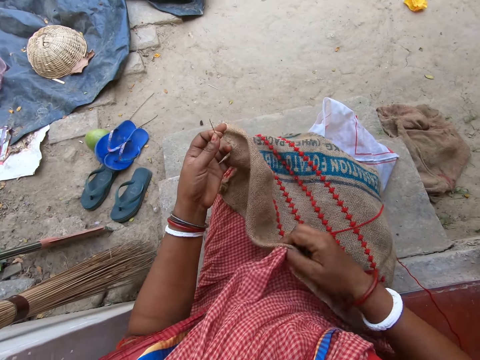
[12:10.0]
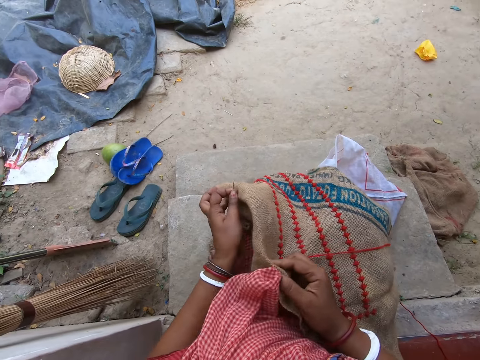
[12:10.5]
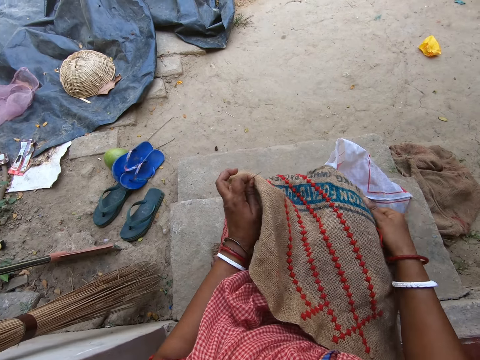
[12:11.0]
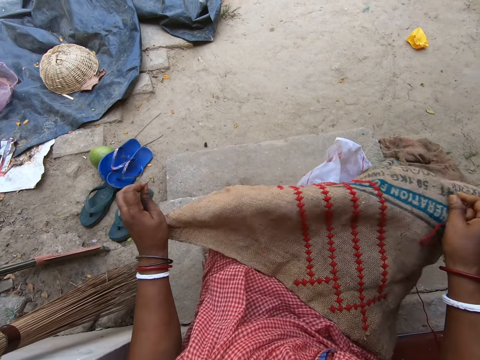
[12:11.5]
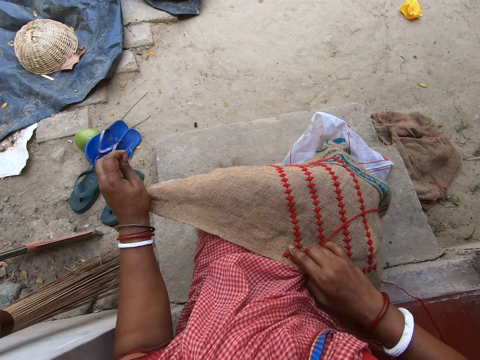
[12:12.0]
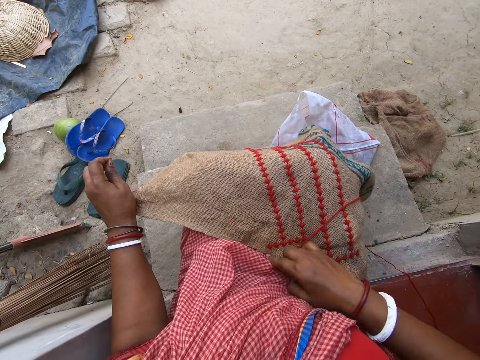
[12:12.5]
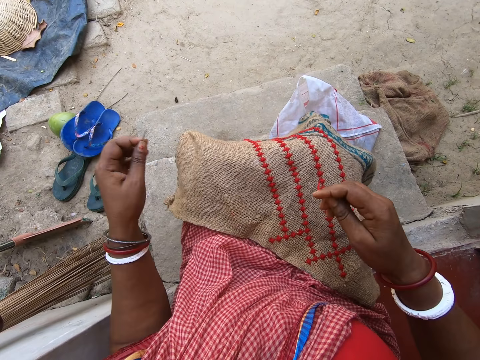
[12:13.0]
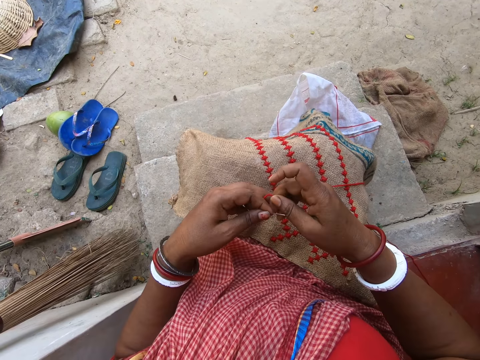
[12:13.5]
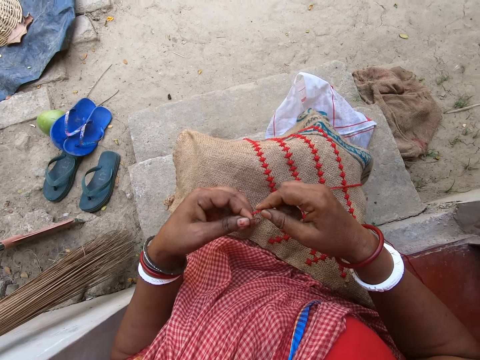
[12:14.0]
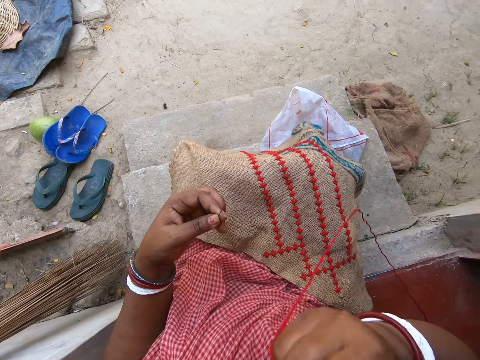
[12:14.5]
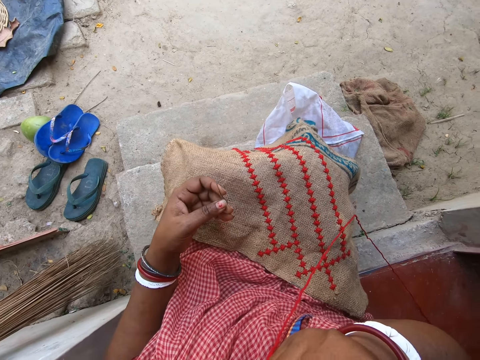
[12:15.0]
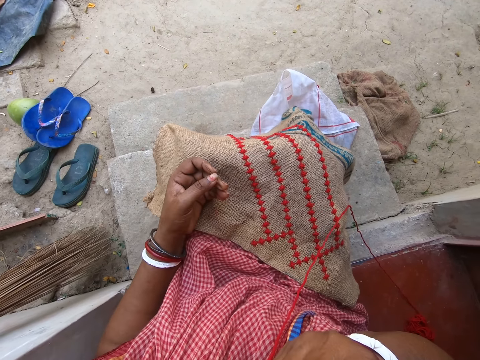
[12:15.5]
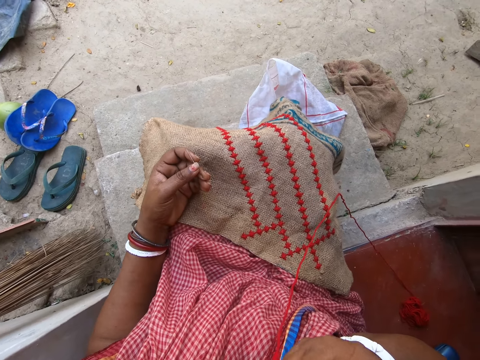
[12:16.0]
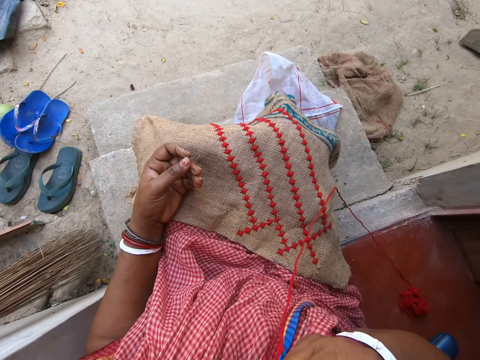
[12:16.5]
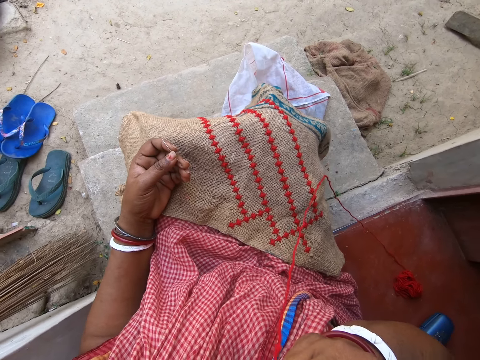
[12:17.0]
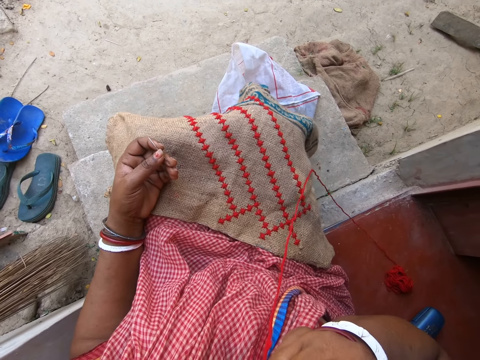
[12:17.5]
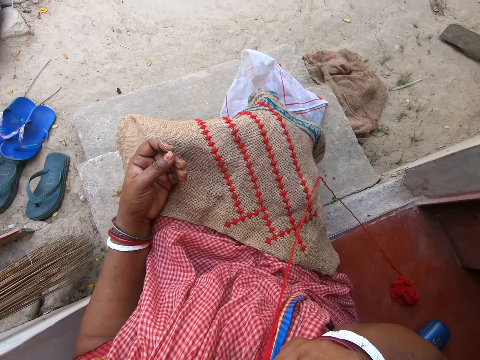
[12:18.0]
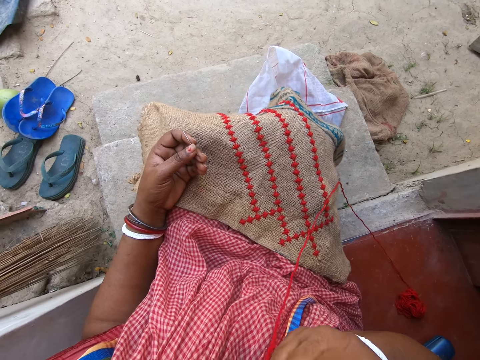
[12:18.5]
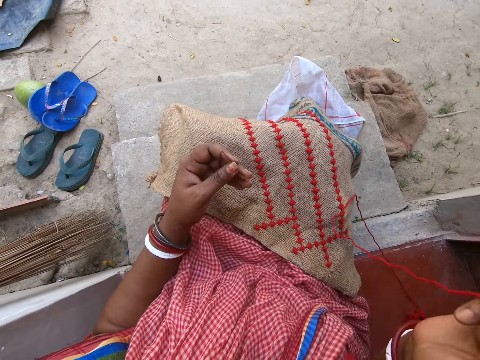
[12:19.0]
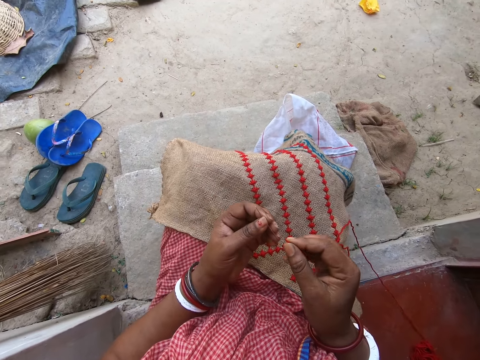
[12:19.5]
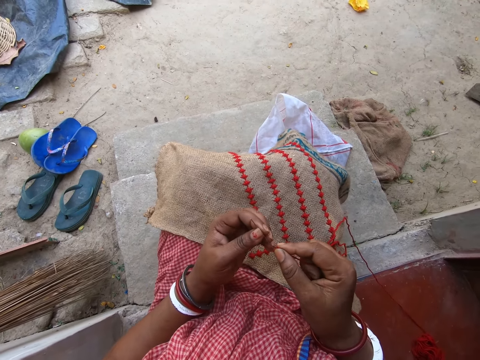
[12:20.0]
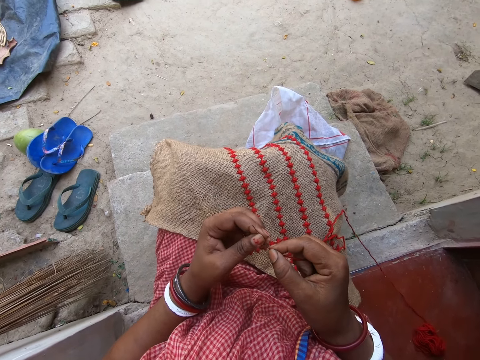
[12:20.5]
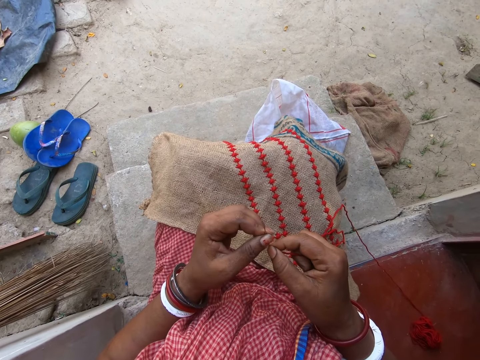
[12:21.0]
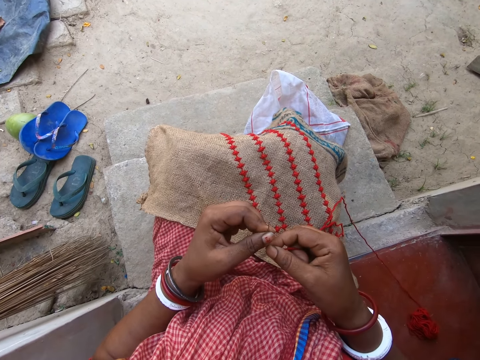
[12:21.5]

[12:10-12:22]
The camera wearer stretches the sack. She holds the wool thread with both hands. She puts the wool thread in her right hand in her mouth. She places her left hand on the jute sack on her laps. She touches the eye of the needle in her left hand with the wool thread in her right hand. She puts the thread in the needle.

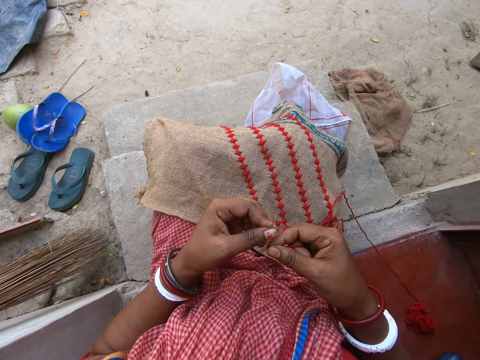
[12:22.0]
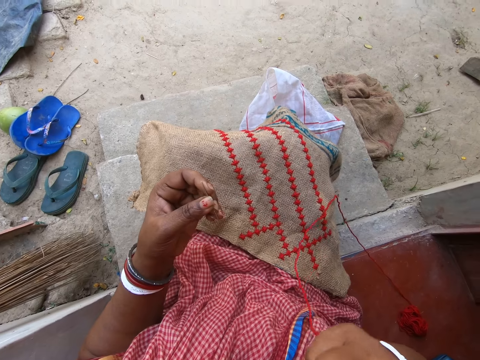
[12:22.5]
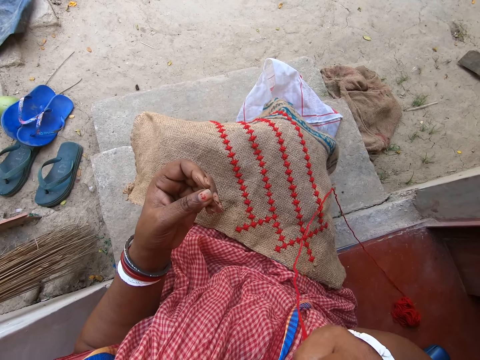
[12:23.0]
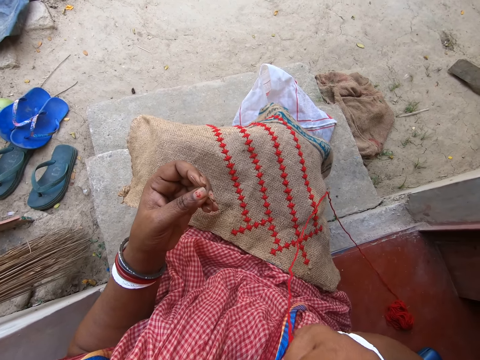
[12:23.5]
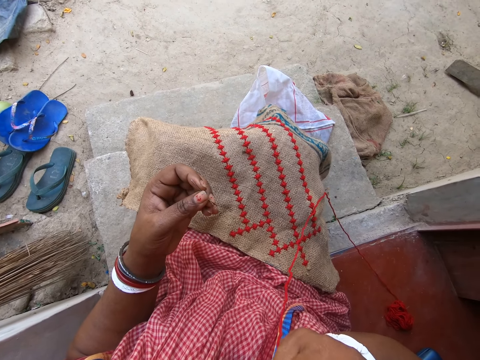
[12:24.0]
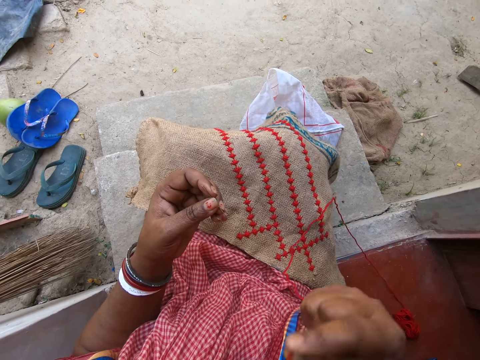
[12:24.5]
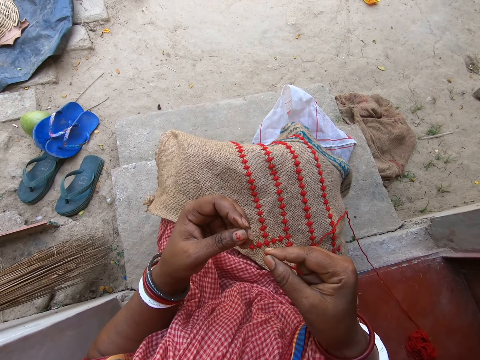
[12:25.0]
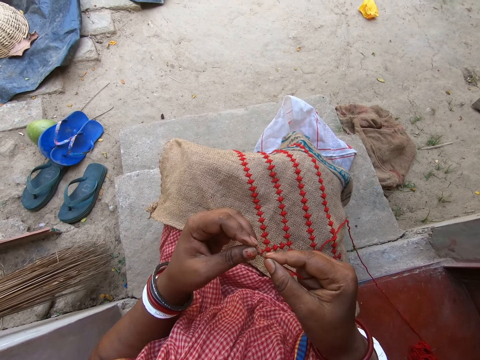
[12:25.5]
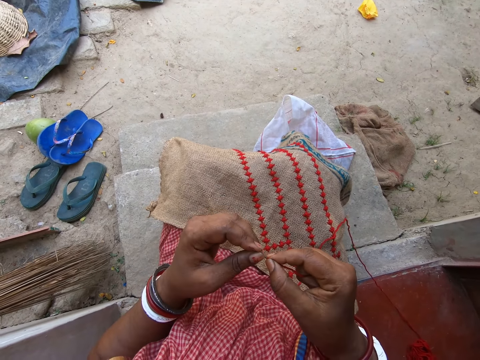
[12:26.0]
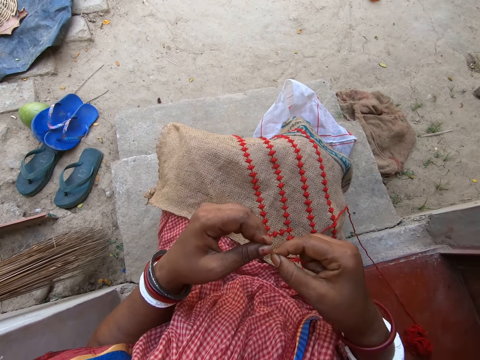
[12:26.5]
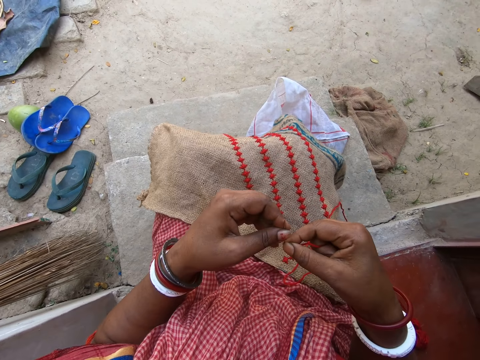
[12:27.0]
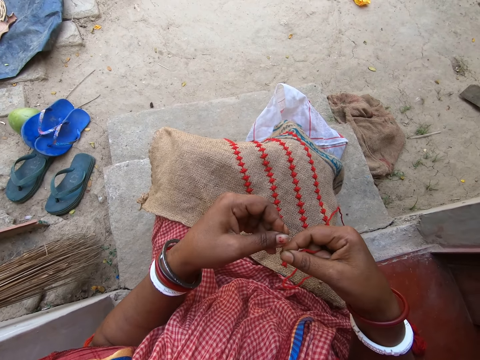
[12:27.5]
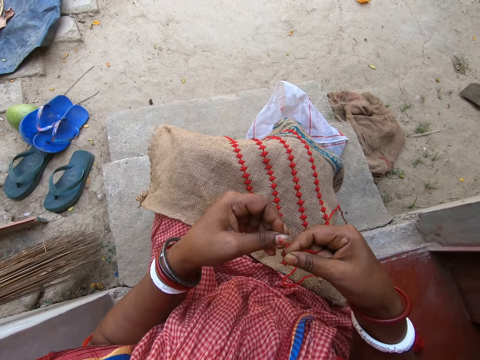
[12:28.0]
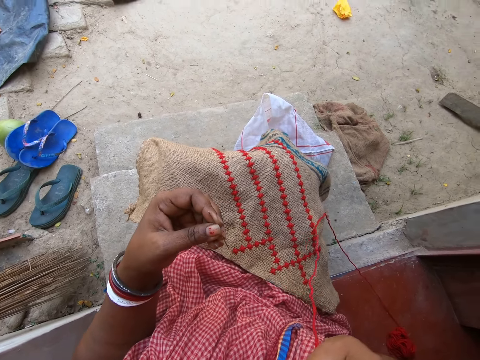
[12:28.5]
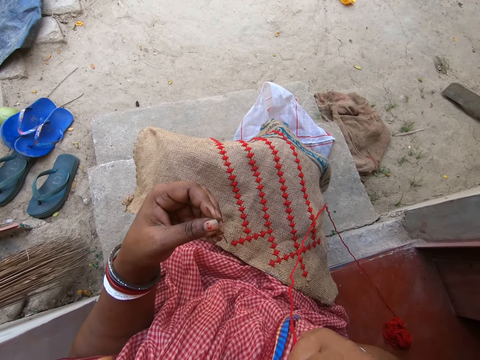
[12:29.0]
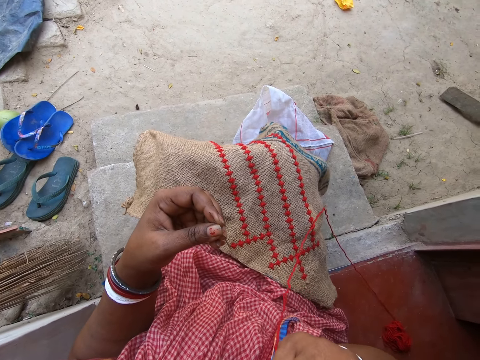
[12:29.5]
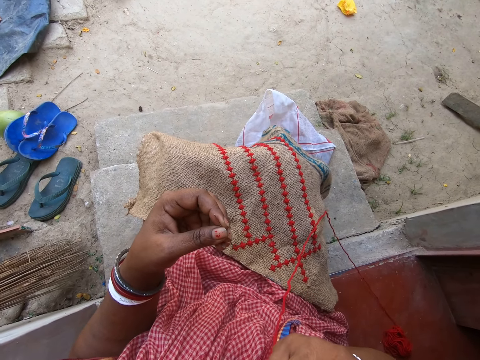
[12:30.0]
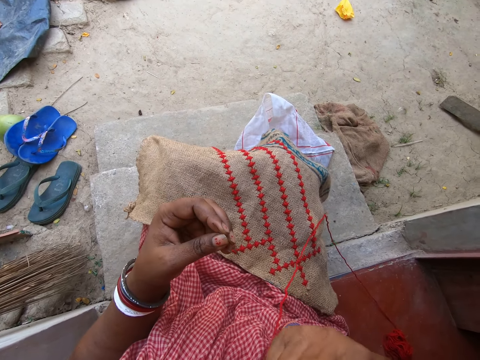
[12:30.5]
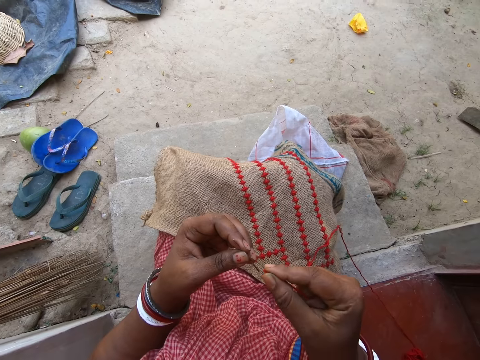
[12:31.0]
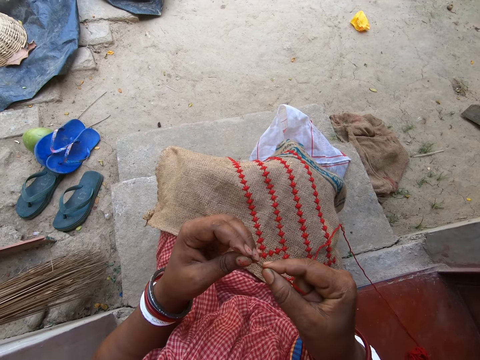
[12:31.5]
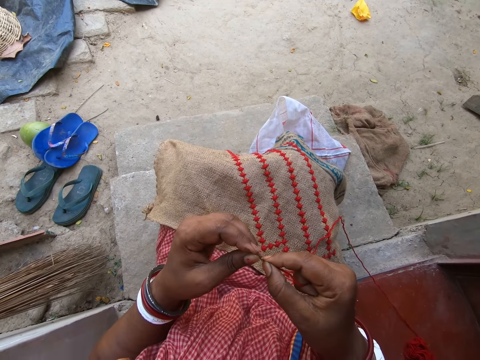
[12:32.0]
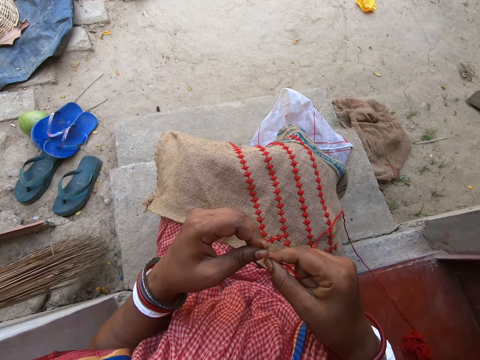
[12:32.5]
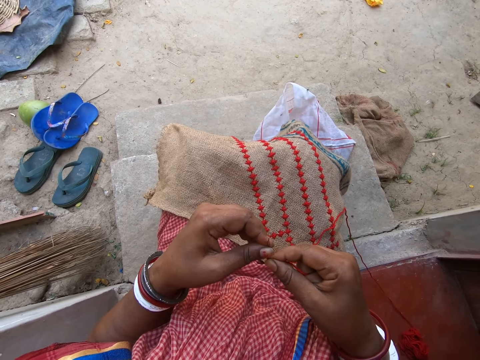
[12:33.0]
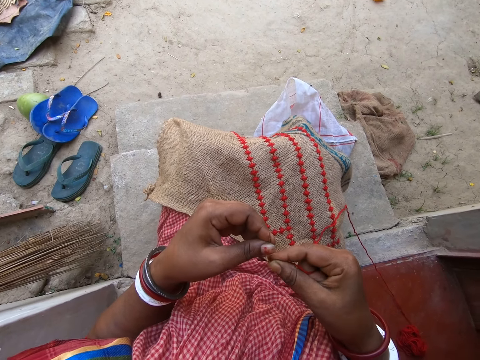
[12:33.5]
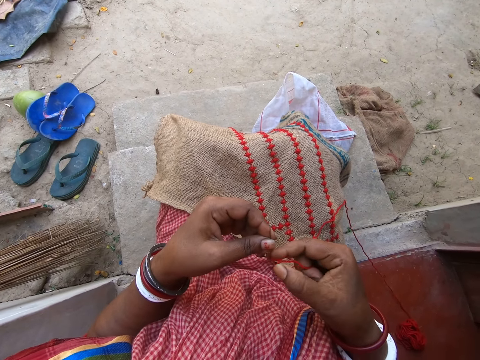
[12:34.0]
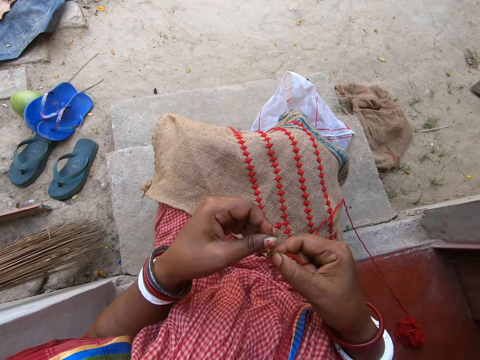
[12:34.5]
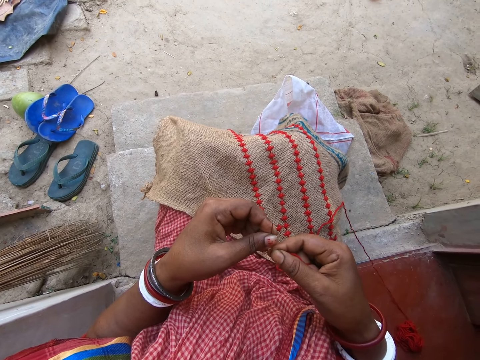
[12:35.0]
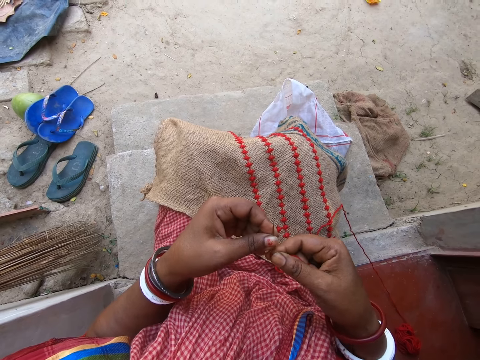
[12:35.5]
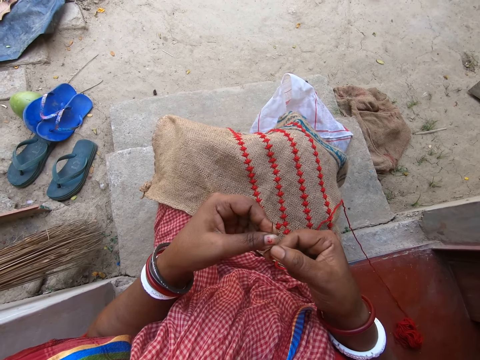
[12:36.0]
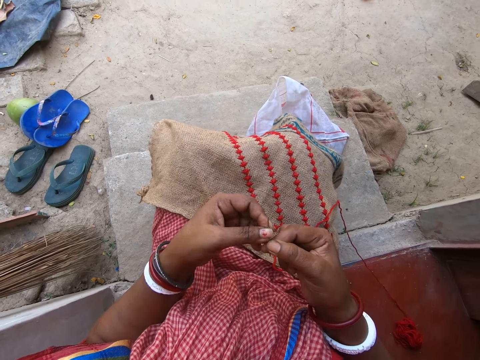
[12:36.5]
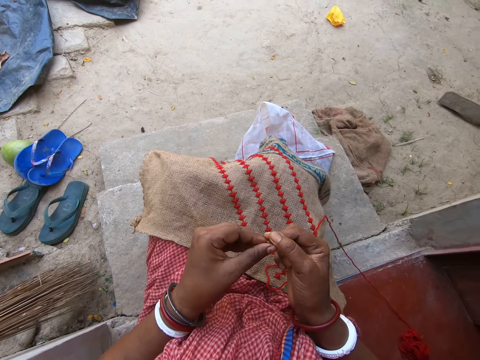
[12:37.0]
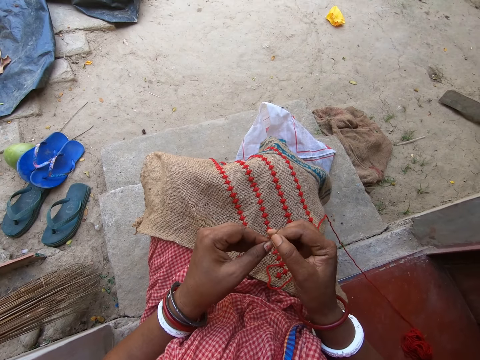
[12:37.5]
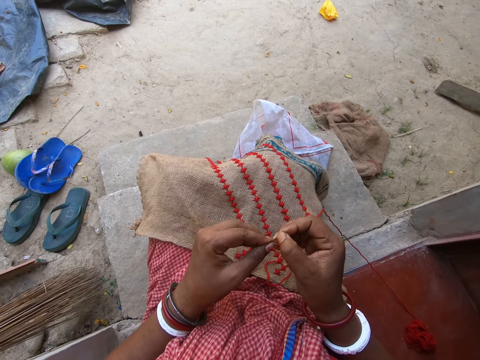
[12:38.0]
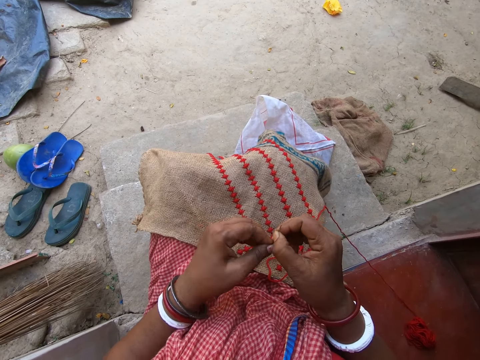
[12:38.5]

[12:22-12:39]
The camera wearer puts the wool thread in her right hand in her mouth. She puts the thread in the needle. She touches the eye of the needle in her left hand with the wool thread in her right hand. She puts the wool thread in her right hand in her mouth. She inserts the wool thread in her right hand in the eye of the needle in her left hand. She passes the needle in her left hand to her right hand. She pulls the wool thread through the eye of the needle in her right hand with her left hand.
